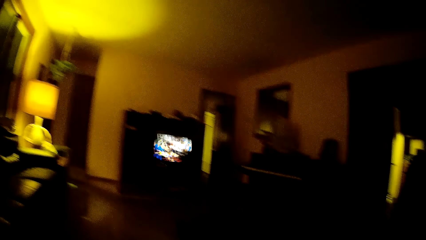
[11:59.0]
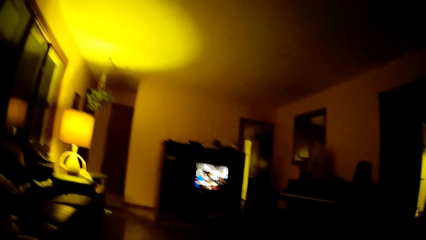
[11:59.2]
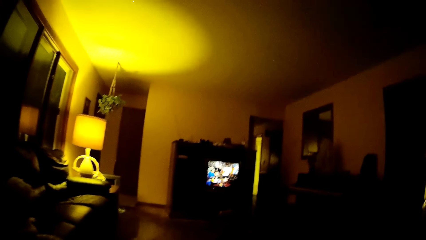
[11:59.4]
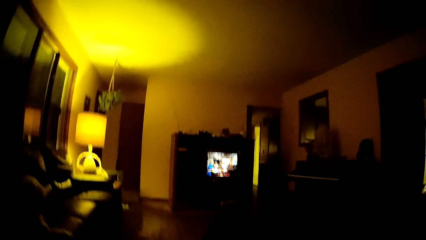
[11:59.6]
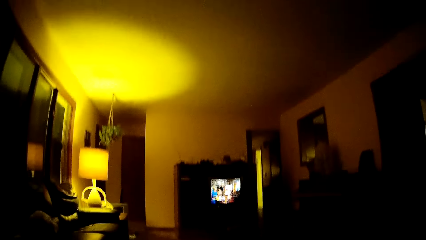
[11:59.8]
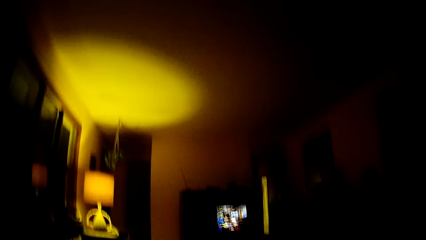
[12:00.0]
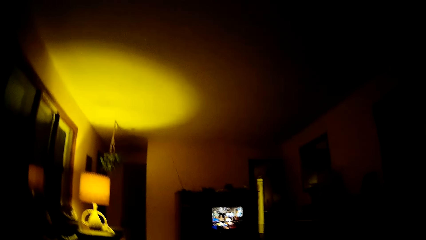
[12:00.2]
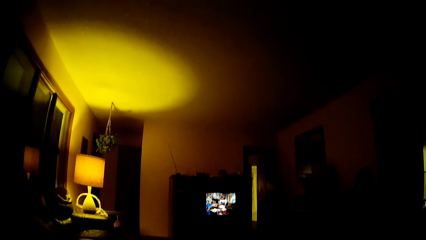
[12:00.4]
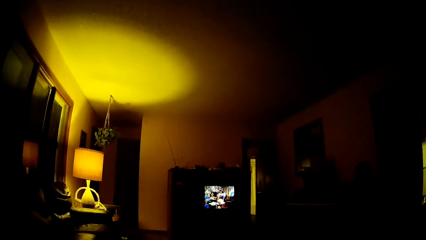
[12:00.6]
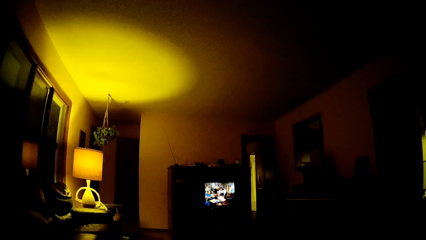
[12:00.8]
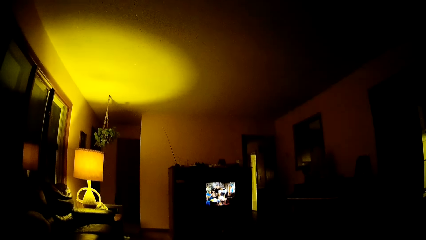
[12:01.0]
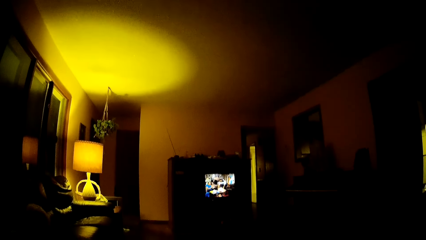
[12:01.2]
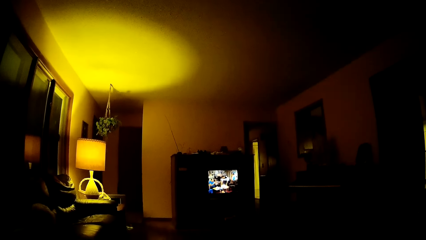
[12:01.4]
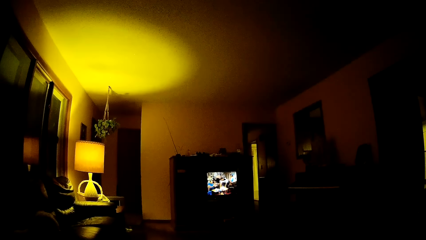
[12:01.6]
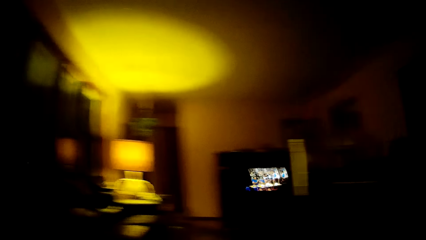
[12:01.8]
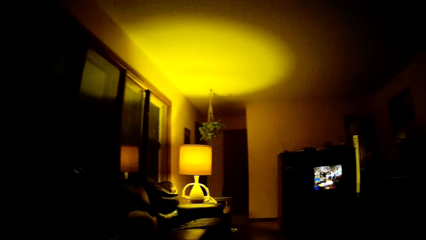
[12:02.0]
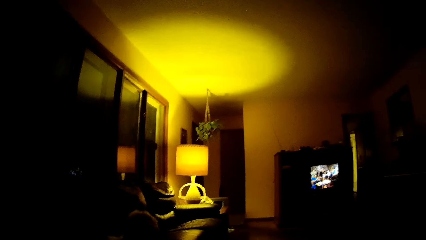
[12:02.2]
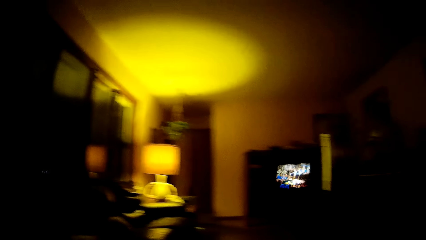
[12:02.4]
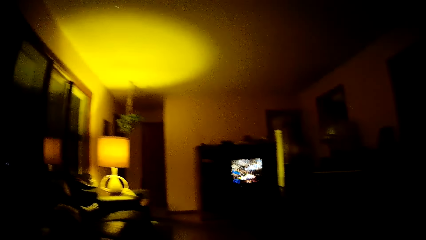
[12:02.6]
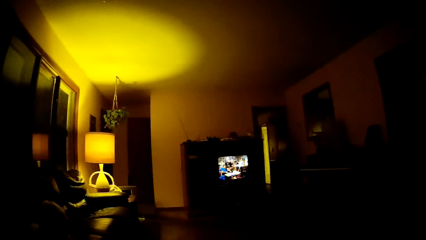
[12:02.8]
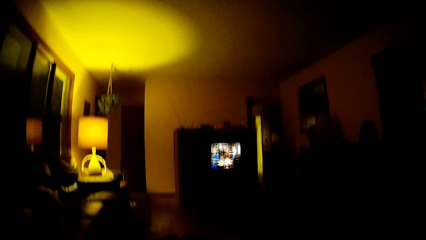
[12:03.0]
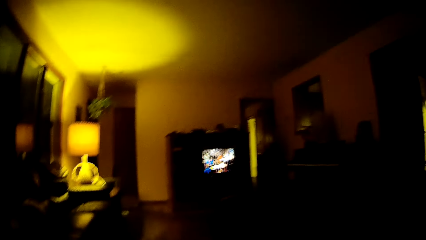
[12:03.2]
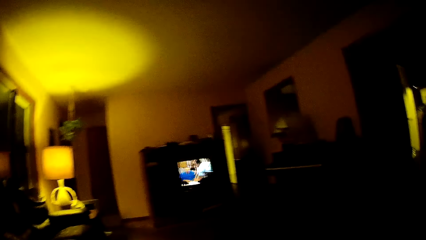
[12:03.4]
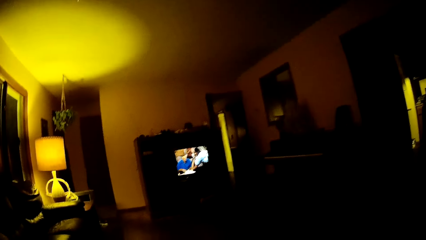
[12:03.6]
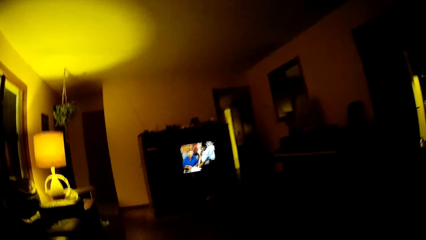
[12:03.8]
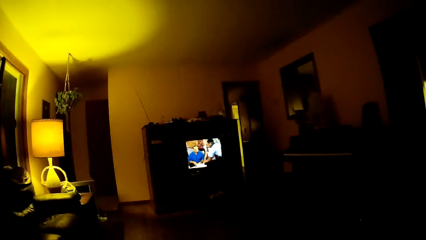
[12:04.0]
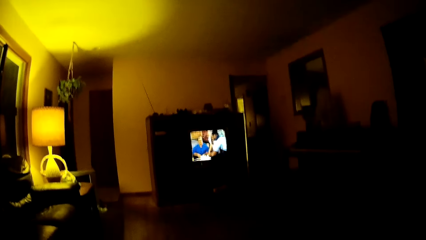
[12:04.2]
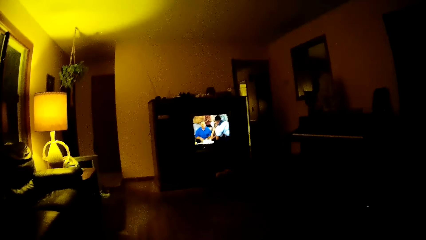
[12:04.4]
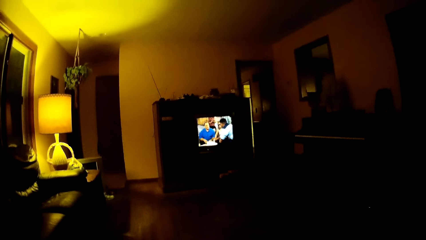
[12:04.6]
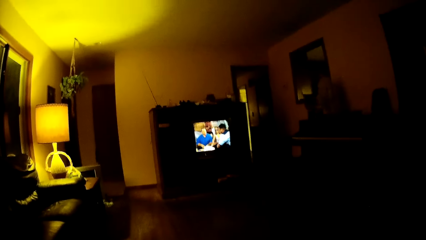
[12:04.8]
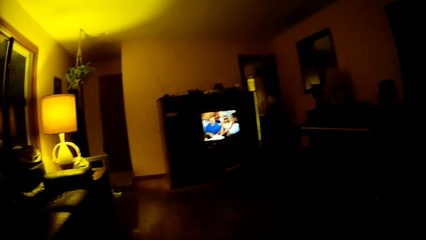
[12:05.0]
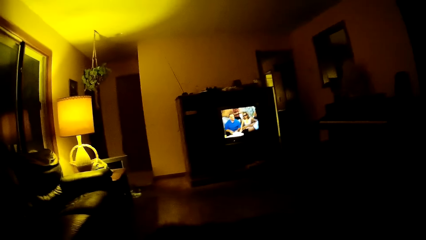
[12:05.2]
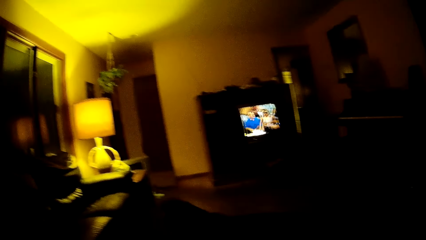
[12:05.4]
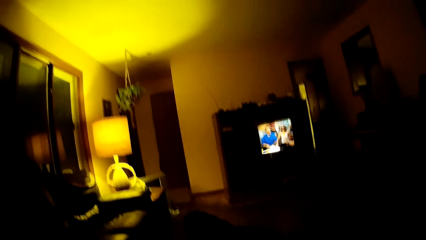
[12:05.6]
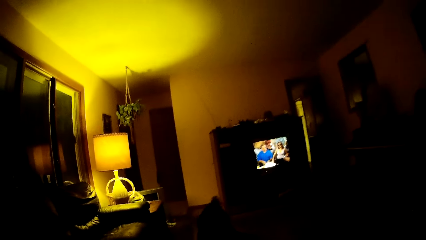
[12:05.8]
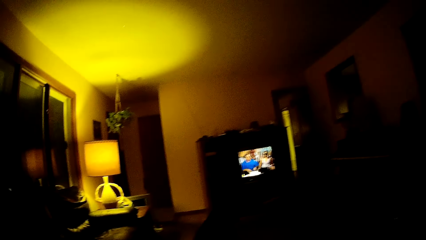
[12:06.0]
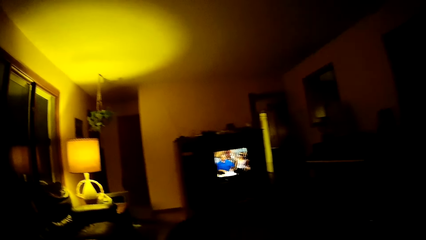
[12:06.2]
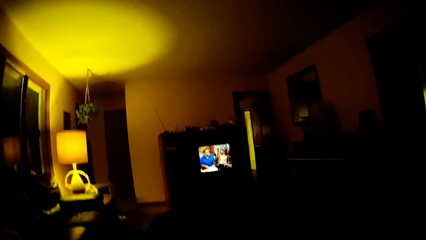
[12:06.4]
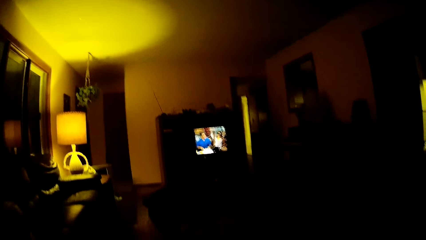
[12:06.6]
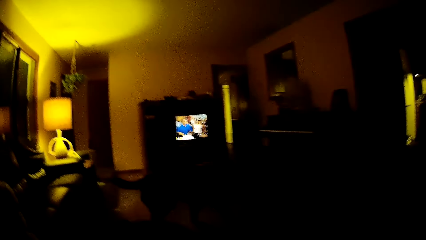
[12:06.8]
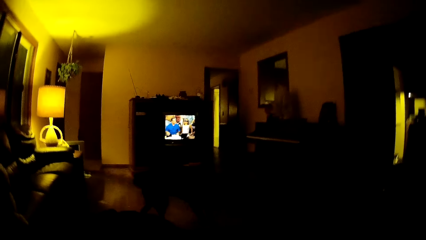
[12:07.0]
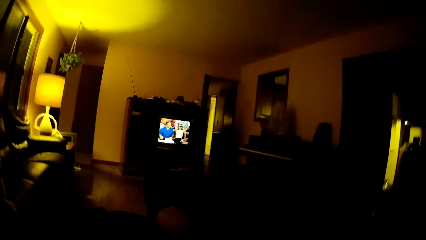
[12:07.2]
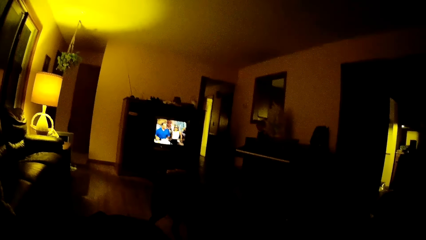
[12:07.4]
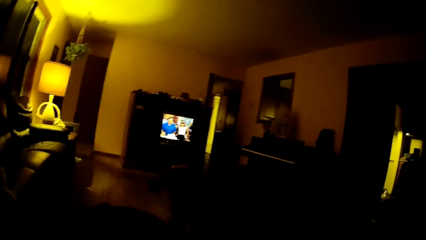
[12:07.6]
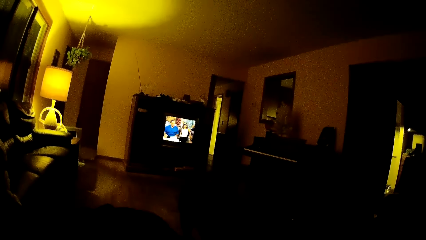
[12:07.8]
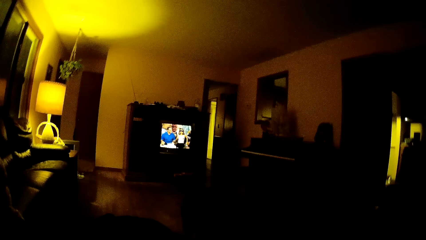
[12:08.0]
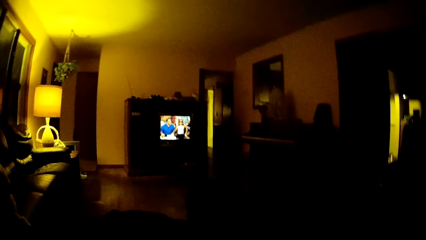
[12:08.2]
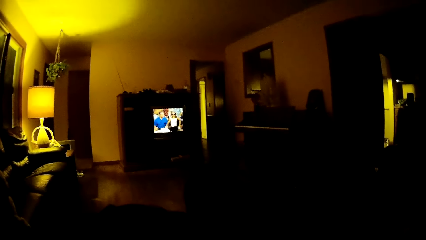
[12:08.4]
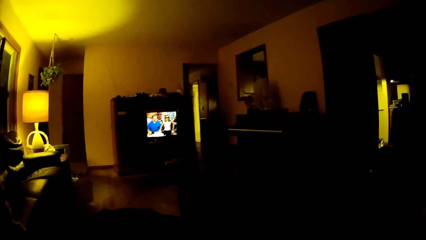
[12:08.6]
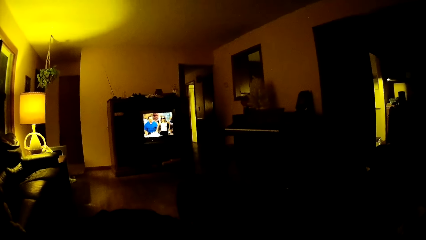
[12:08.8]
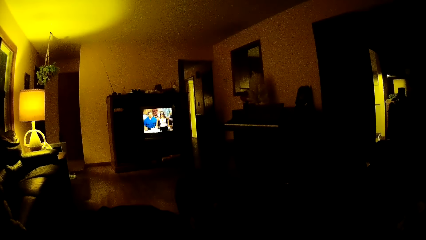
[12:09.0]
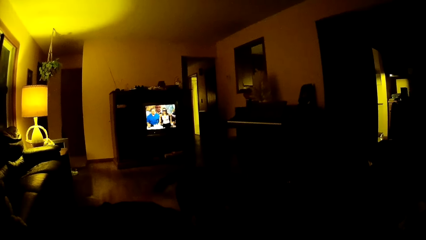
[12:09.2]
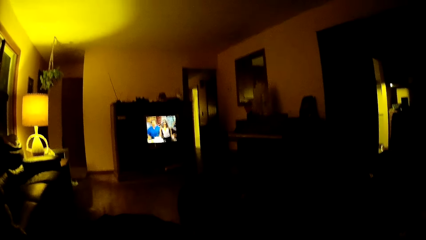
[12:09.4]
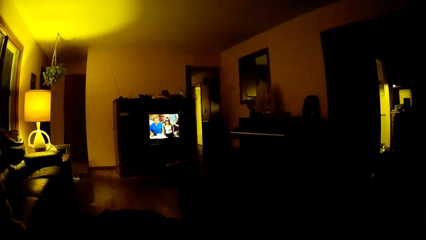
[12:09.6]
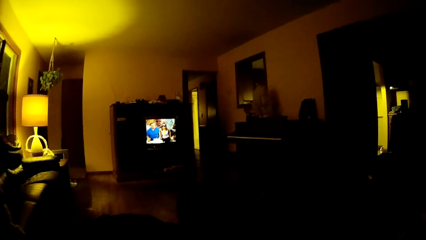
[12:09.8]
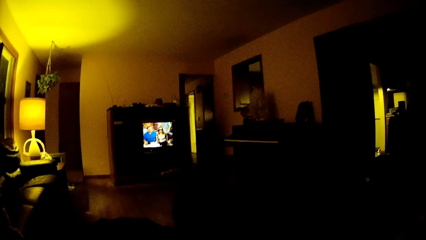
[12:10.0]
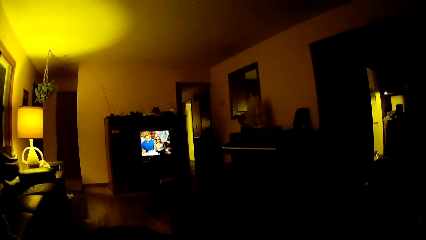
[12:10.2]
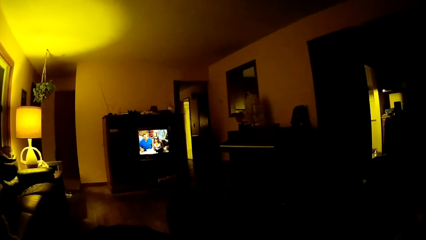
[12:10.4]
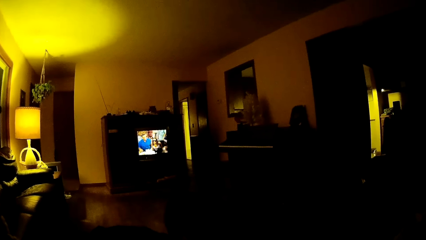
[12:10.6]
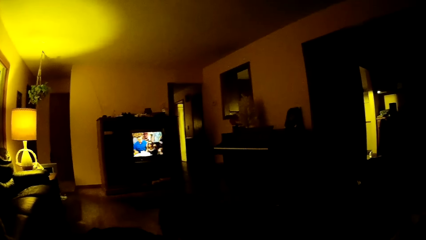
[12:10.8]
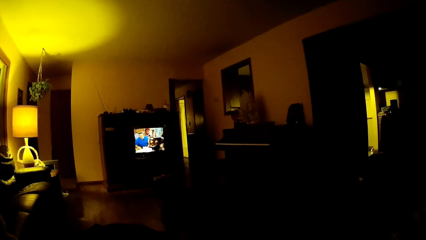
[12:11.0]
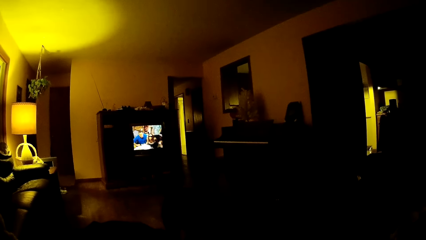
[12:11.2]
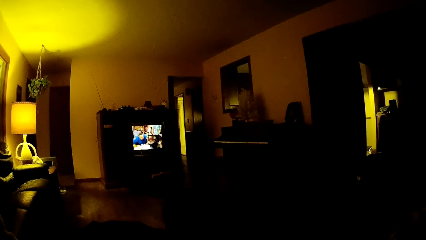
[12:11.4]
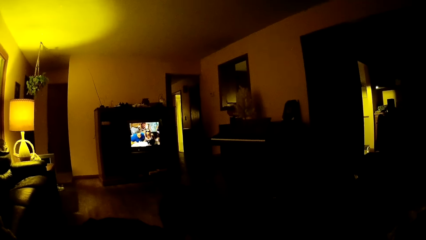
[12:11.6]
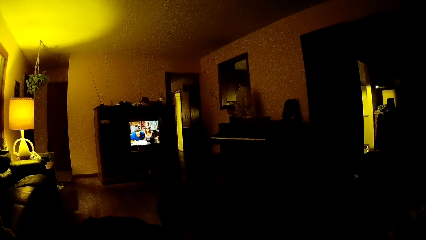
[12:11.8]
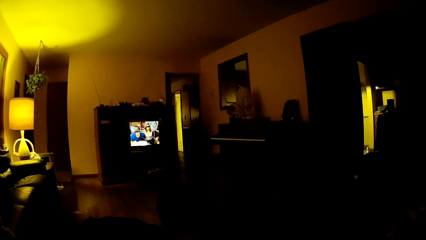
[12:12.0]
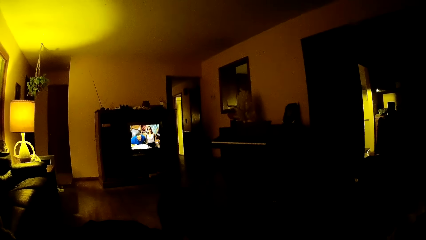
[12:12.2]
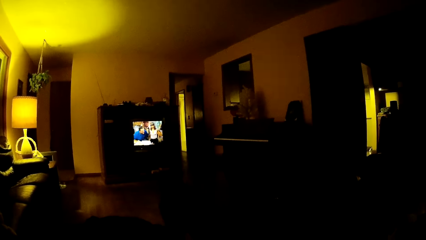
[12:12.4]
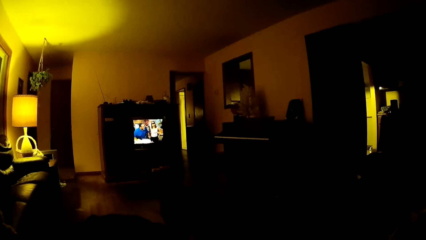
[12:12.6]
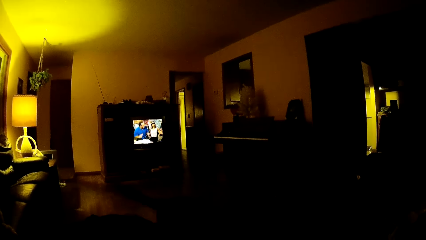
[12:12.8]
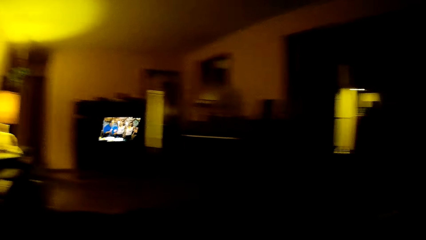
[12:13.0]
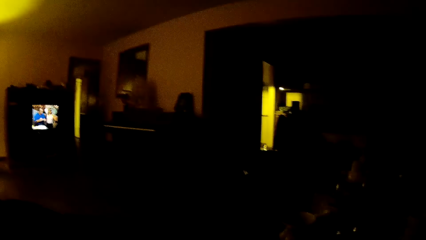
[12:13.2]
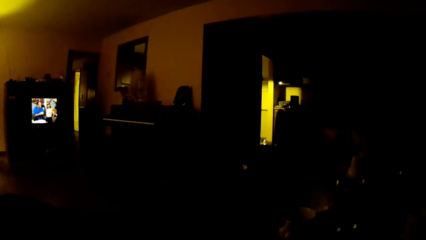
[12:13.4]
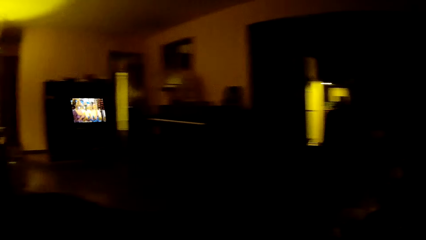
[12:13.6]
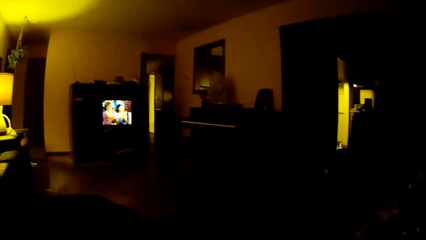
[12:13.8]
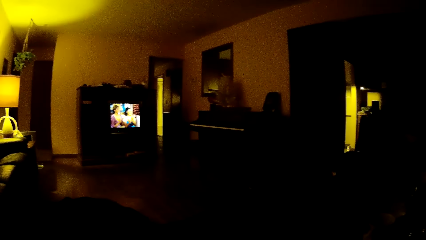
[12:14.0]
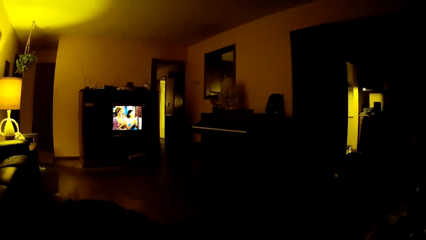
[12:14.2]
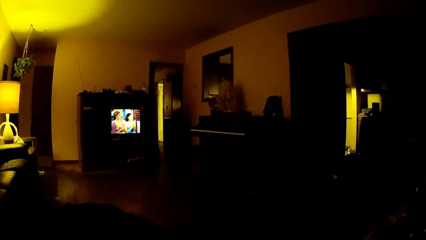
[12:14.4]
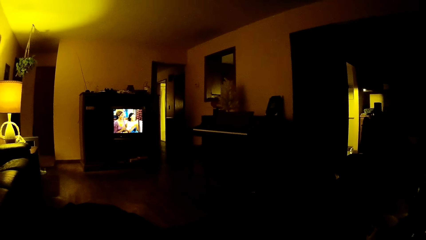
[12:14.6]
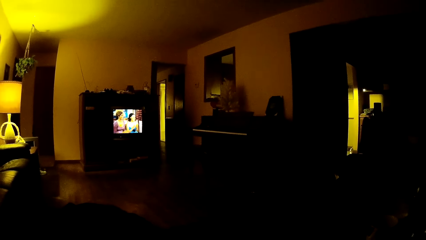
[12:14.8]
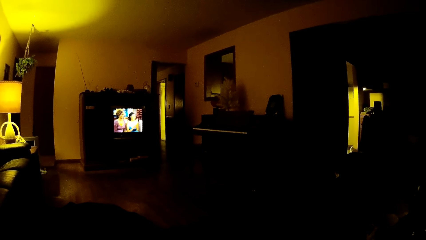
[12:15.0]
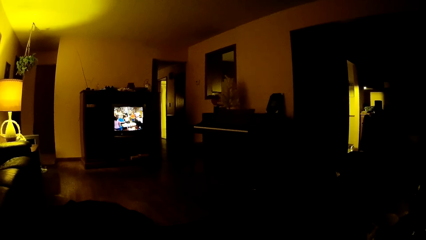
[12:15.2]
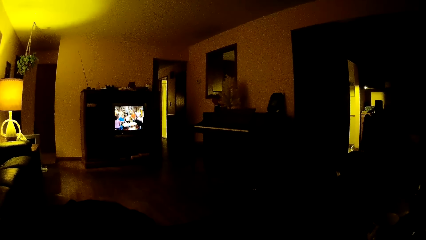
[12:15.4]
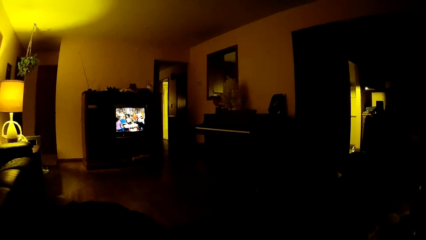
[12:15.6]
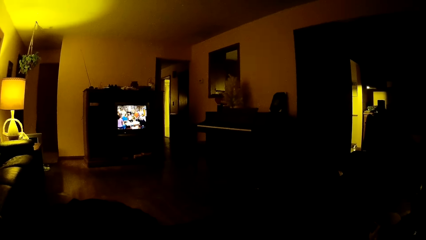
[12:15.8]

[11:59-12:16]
The camera wearer looks around. They watch television. They look around. They watch television. They move. They watch television. A dog plays around the camera wearer. The camera wearer watches television. They look around.
